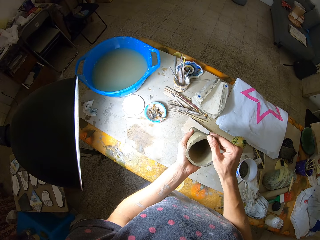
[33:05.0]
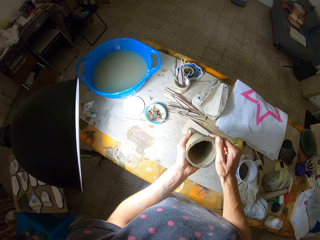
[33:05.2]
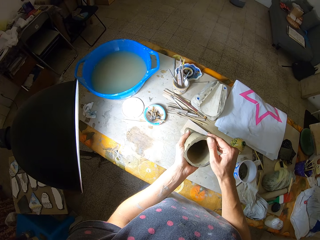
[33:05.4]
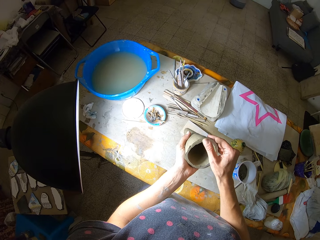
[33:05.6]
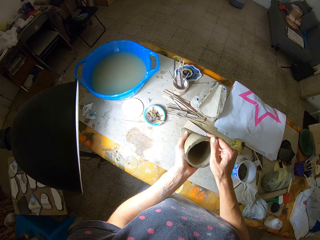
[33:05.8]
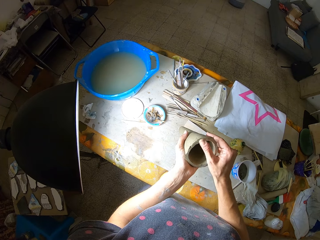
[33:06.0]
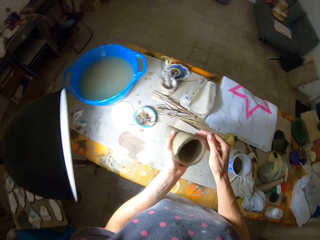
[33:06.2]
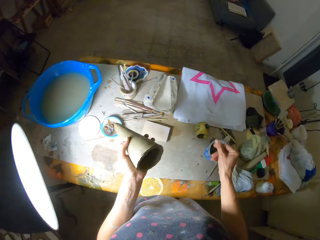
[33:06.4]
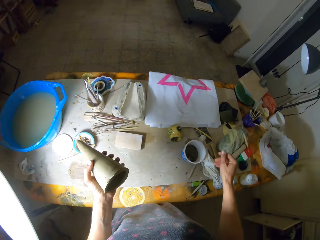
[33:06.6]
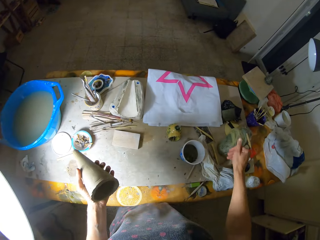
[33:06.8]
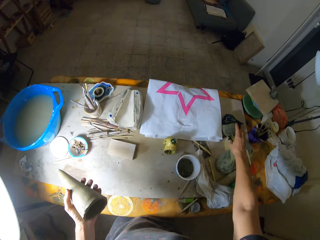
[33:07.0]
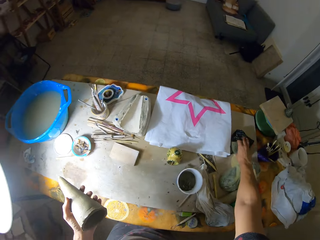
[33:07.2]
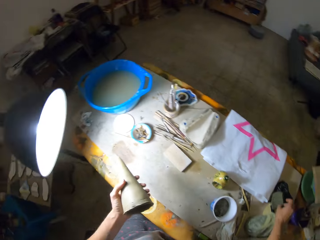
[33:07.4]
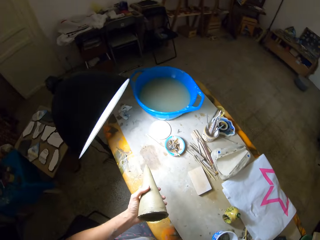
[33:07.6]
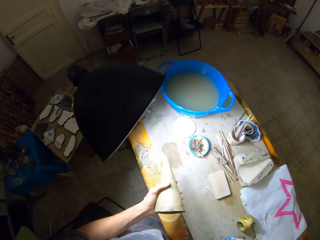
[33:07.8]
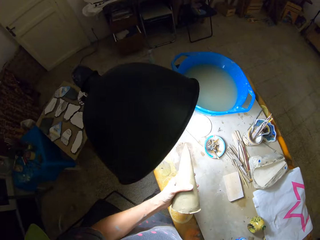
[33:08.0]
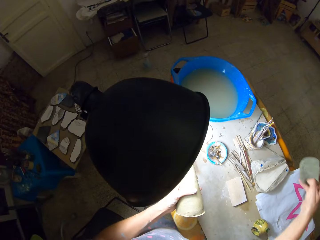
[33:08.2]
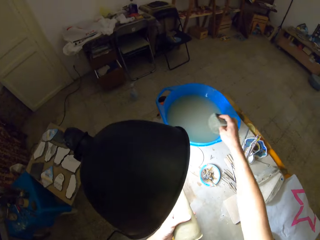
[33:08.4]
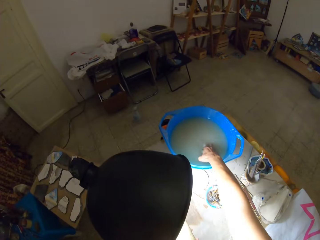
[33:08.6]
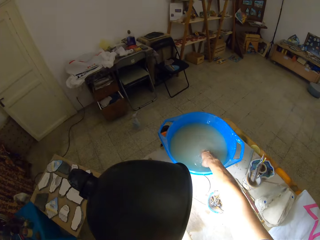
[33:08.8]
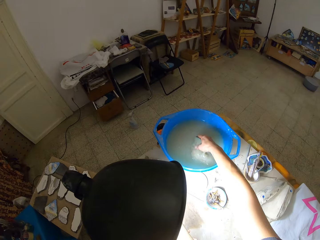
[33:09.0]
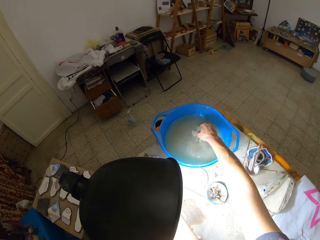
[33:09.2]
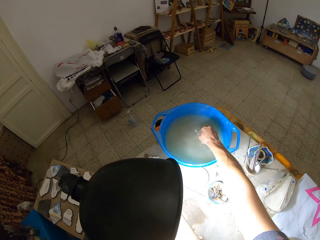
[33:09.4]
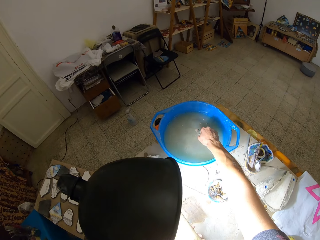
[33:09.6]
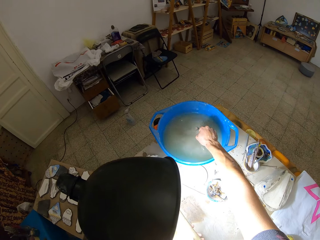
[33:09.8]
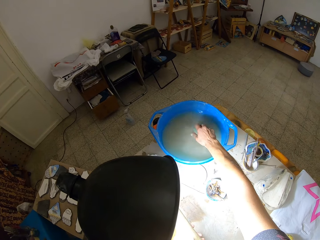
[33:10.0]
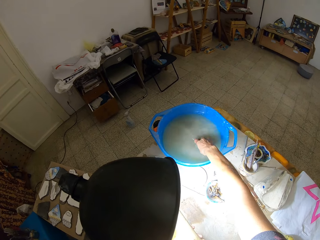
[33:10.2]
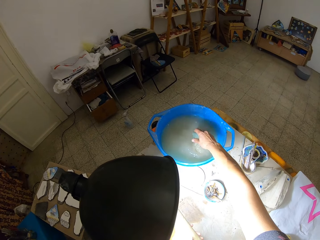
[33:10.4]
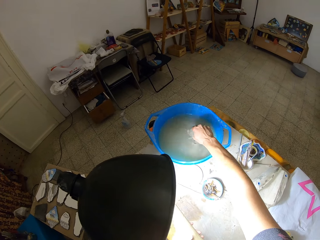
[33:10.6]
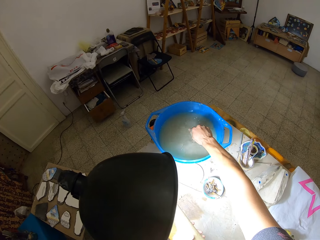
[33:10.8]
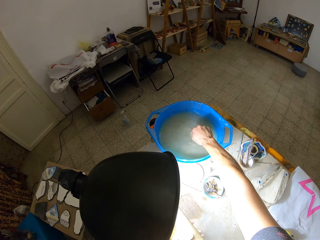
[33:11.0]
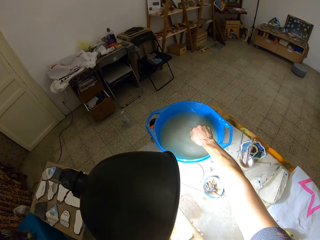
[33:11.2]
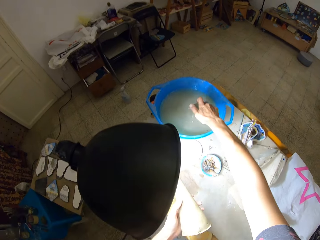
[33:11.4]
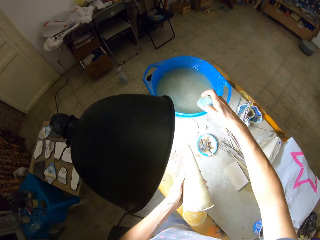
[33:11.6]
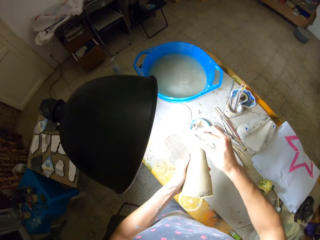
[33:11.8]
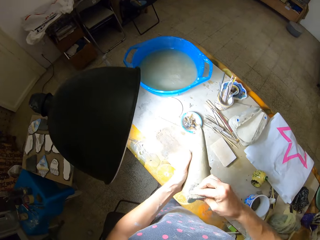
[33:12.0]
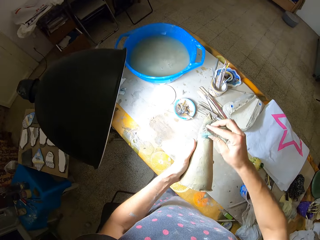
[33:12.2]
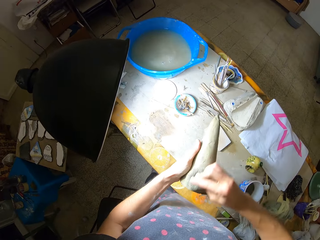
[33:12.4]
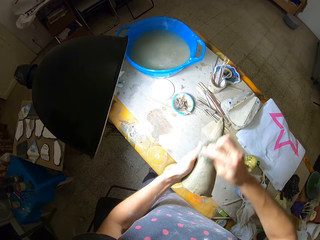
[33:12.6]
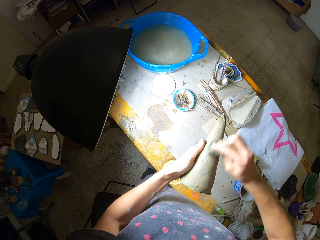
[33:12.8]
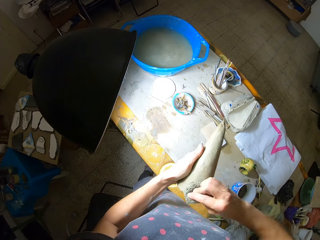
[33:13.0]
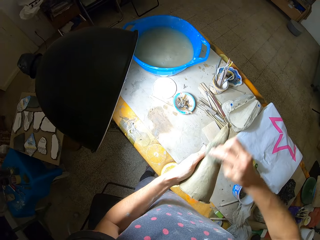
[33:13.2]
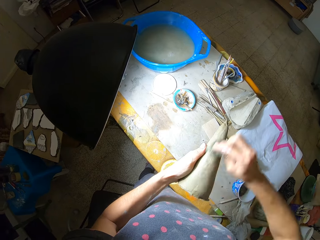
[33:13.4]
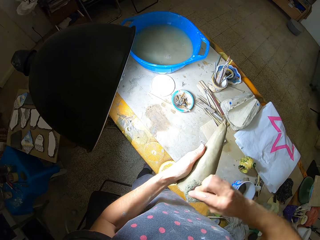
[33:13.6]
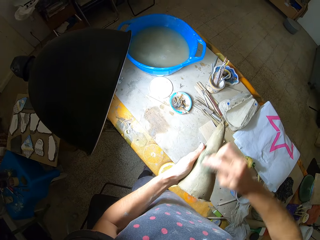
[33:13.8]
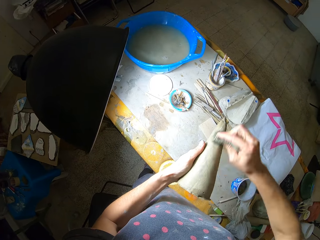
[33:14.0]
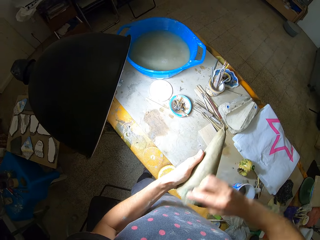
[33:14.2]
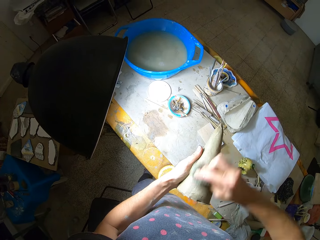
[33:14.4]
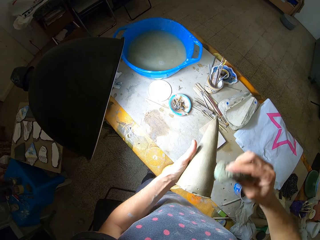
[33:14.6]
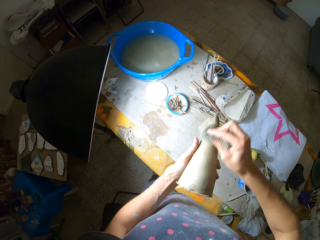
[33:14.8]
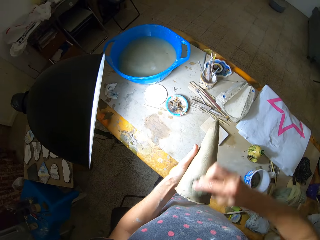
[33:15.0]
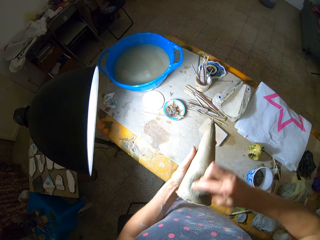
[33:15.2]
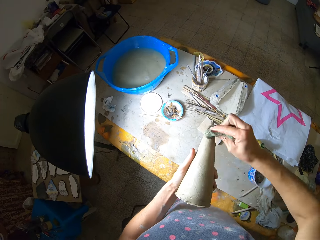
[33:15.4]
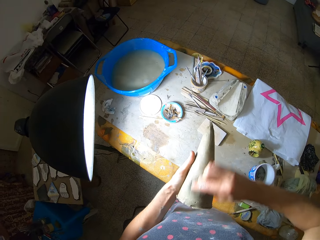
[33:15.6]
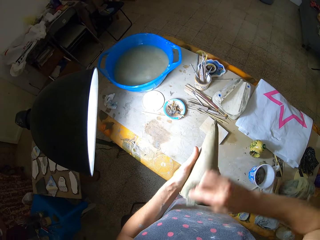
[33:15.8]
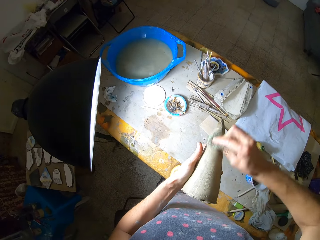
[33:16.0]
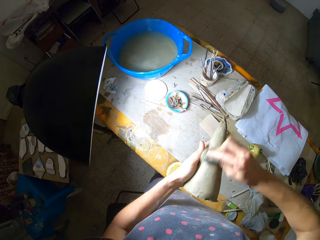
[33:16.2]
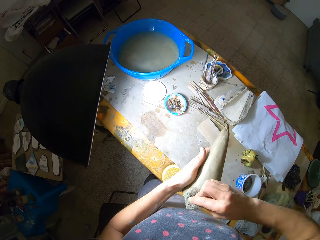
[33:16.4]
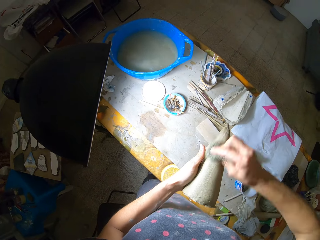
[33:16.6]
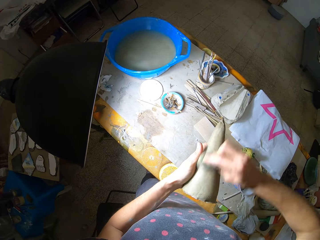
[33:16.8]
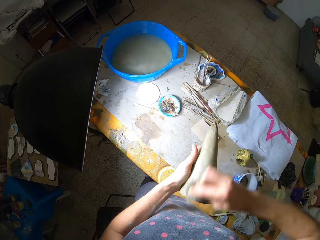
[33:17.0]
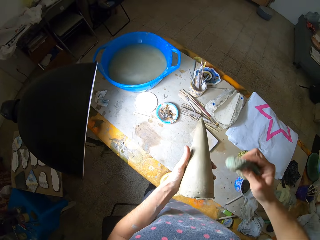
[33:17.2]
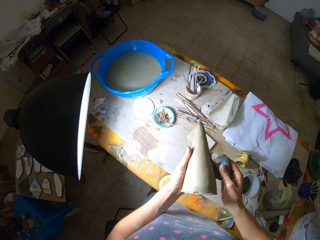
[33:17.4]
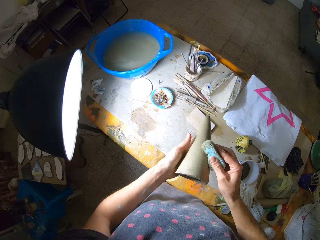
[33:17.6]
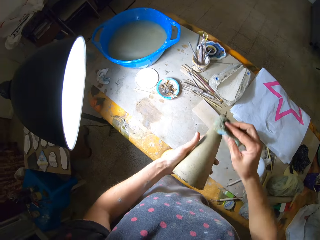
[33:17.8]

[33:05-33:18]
The camera wearer wipes a clay model. She picks up the sponge on the table with her right hand. She dips the sponge into the blue bucket of water on the table with her right hand. She squeezes out the water from the sponge into the blue bucket of water on the table with her right hand. She cleans the ceramic cone art in her left hand with the sponge in her right hand.

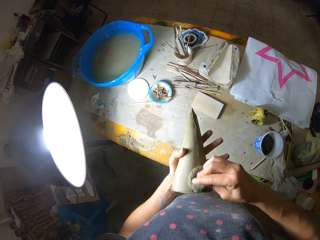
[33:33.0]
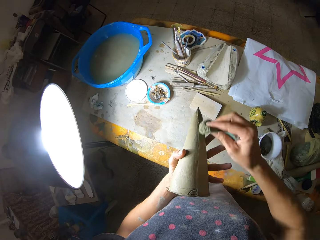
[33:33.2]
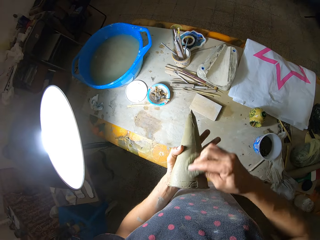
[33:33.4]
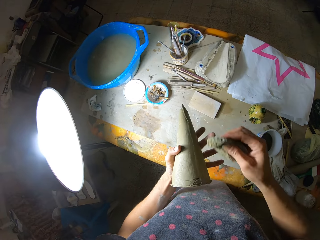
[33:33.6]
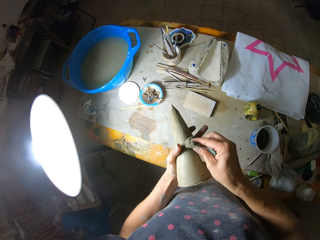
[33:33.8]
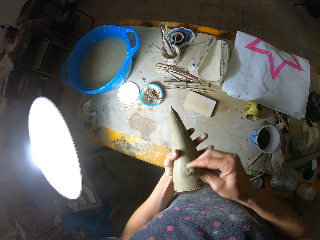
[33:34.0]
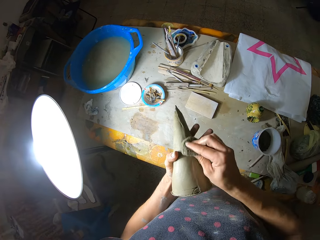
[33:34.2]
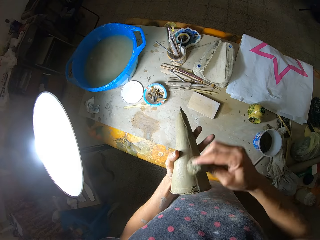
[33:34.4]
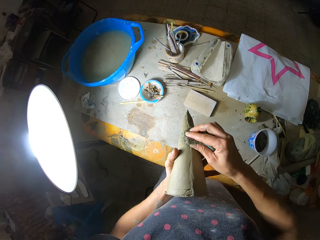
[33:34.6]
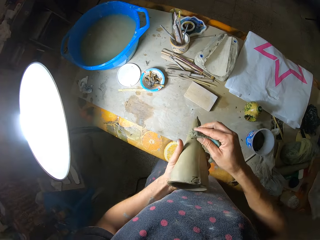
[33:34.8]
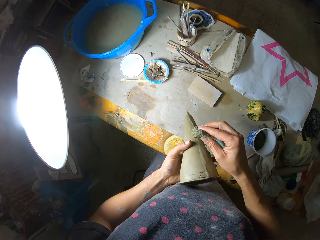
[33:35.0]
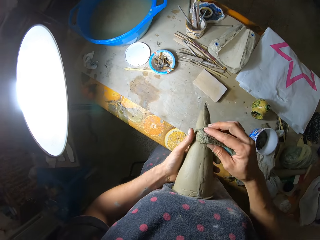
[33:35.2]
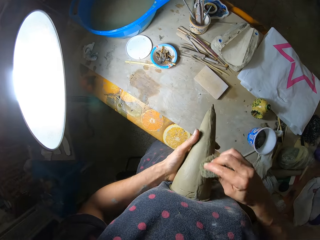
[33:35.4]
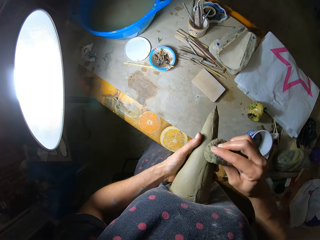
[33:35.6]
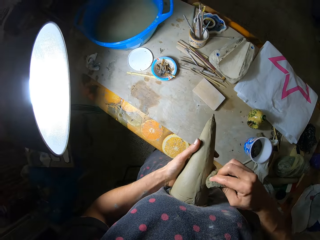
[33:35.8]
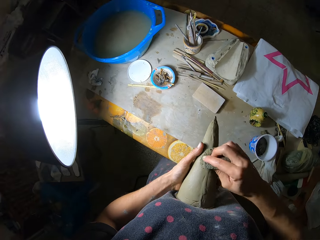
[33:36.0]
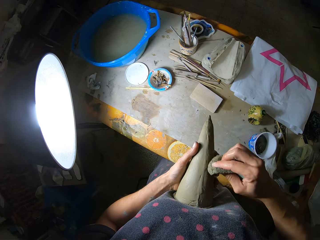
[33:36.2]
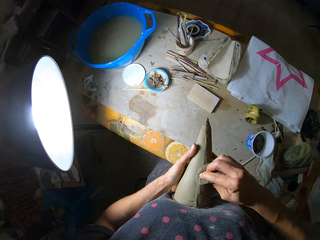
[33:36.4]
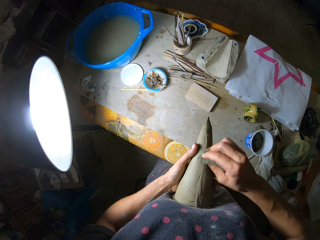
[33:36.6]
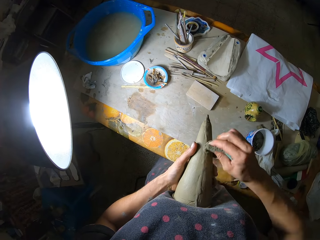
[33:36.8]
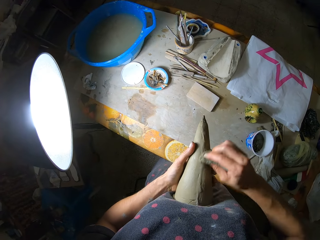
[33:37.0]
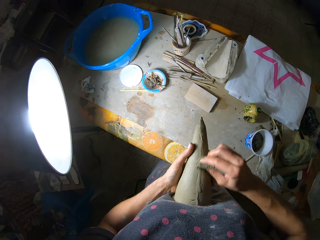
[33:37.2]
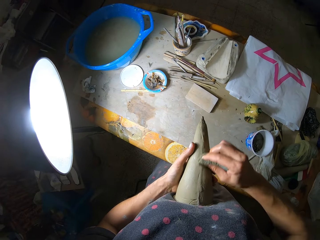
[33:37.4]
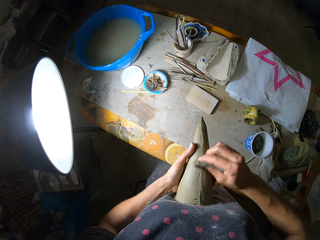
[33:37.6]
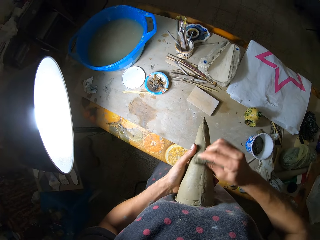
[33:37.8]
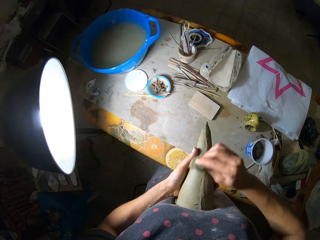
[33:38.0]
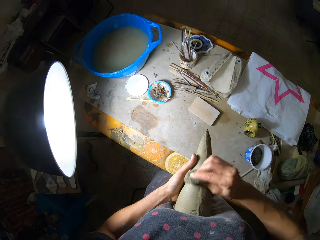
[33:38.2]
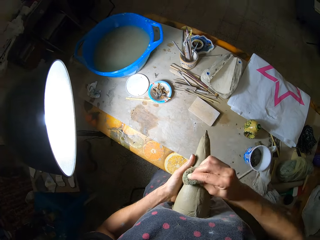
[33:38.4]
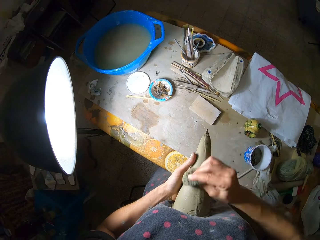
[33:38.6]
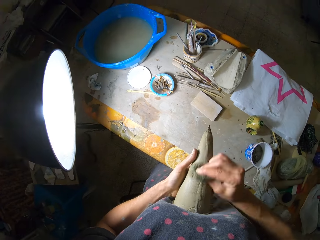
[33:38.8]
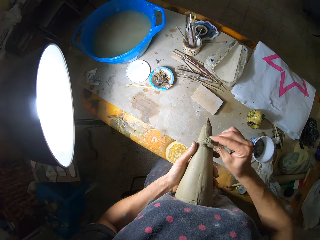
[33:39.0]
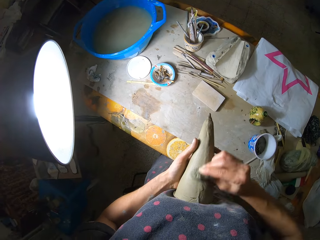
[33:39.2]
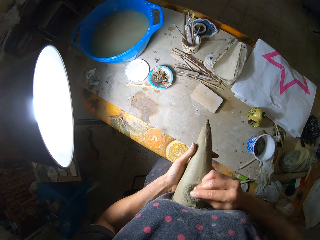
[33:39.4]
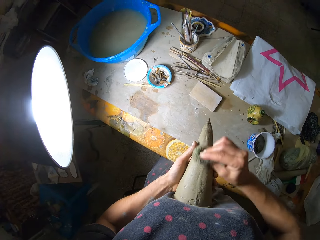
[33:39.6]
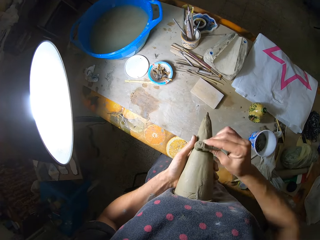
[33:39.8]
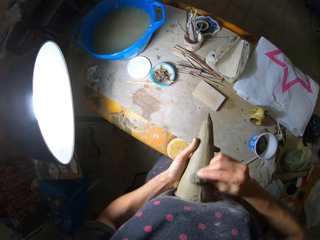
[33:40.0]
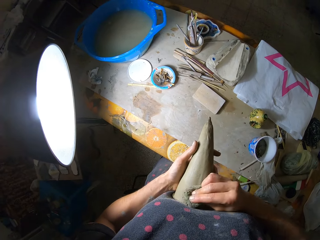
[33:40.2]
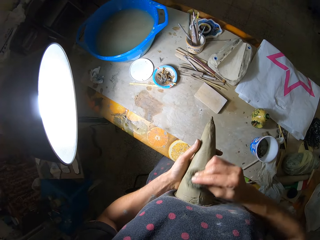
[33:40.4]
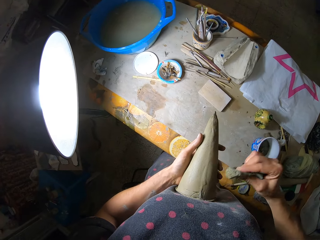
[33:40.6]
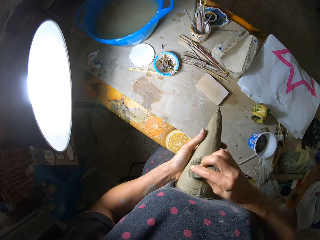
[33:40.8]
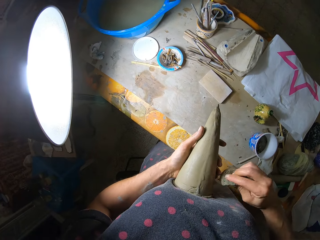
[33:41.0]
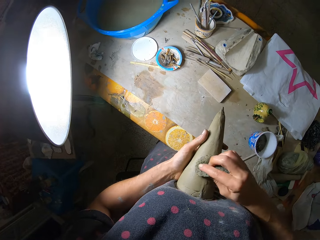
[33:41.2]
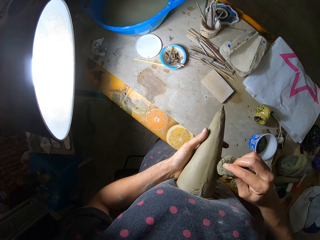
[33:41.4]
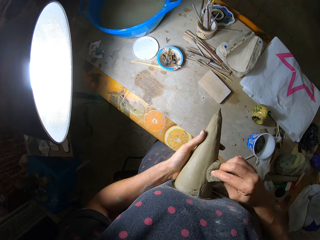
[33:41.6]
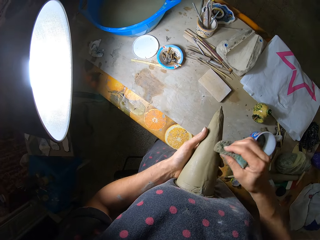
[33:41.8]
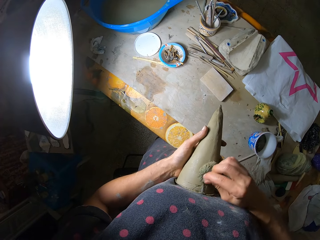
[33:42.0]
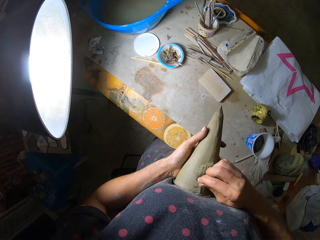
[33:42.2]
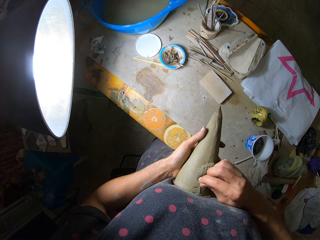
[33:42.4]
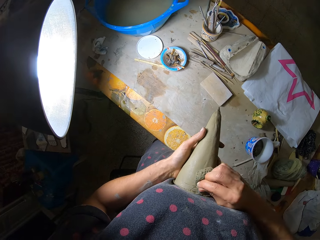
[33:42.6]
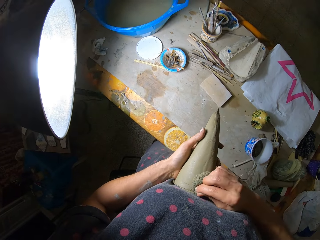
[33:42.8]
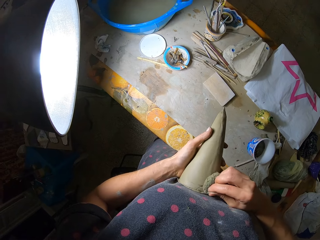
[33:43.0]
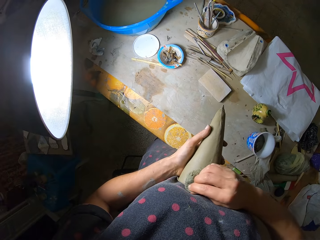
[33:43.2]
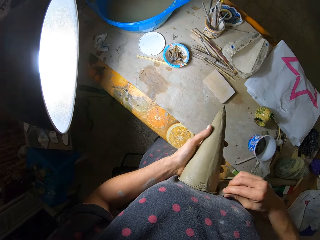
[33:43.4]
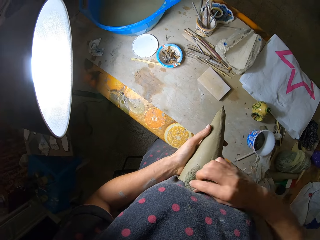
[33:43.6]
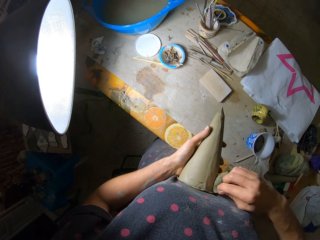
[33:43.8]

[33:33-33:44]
The camera wearer places the ceramic cone art in her left hand on her stomach. She cleans the ceramic cone art in her left hand on her stomach with the sponge in her right hand.
